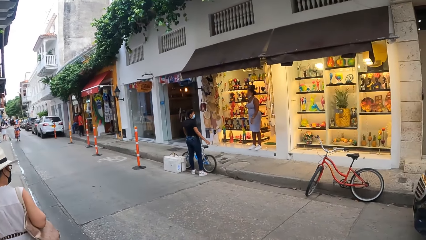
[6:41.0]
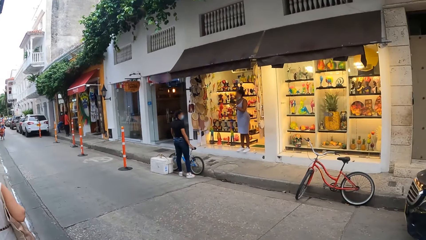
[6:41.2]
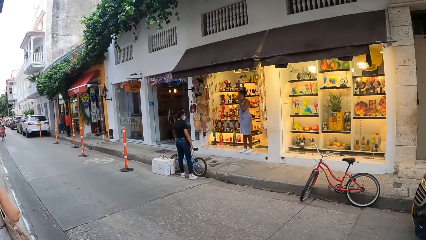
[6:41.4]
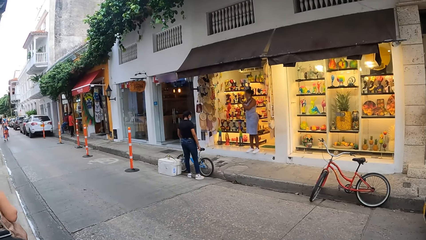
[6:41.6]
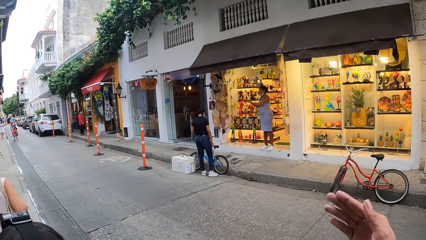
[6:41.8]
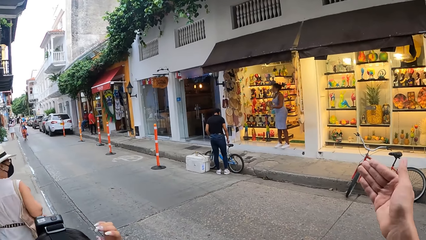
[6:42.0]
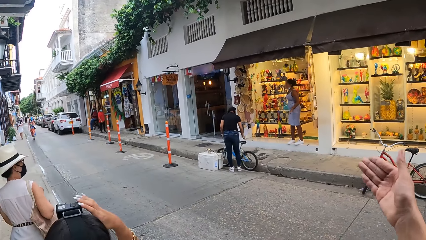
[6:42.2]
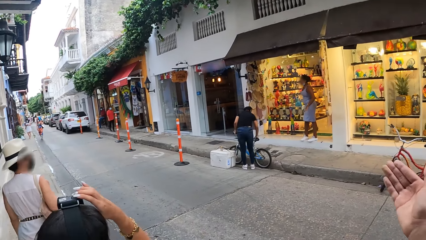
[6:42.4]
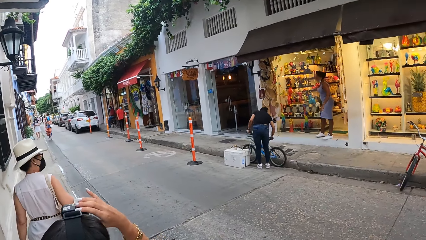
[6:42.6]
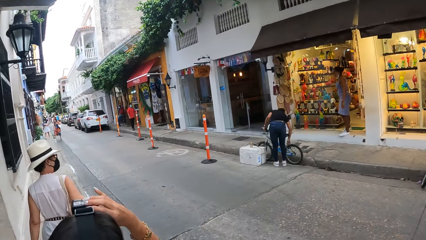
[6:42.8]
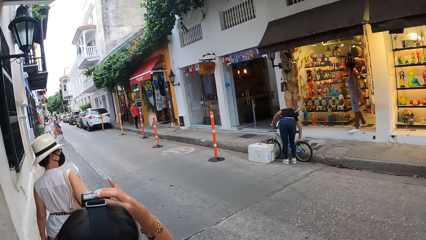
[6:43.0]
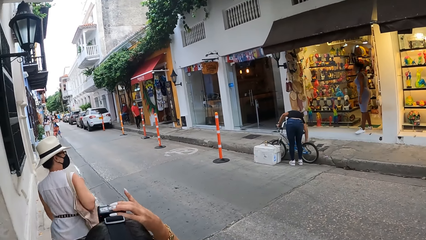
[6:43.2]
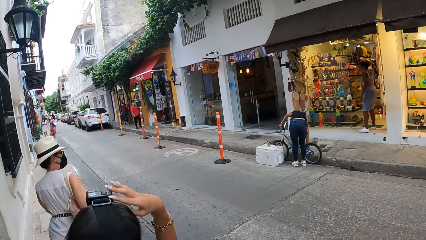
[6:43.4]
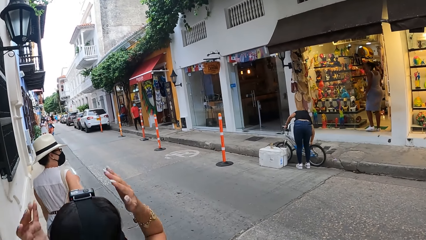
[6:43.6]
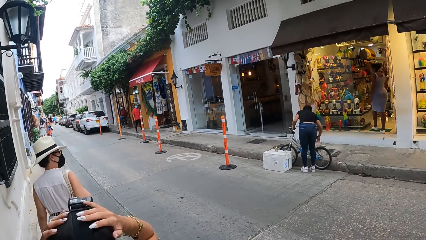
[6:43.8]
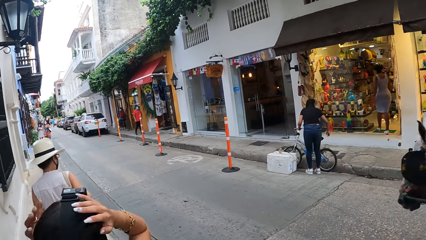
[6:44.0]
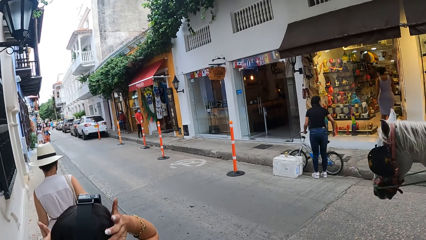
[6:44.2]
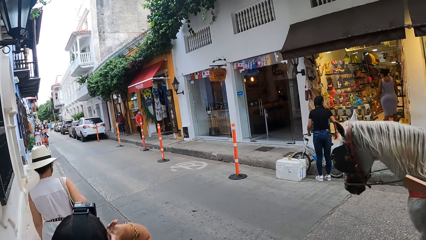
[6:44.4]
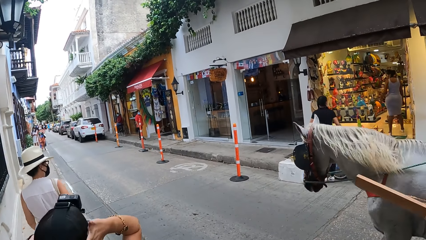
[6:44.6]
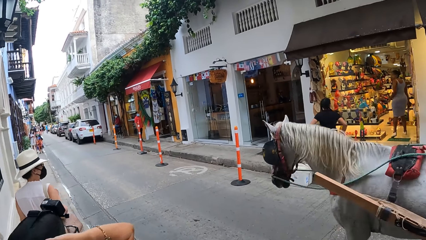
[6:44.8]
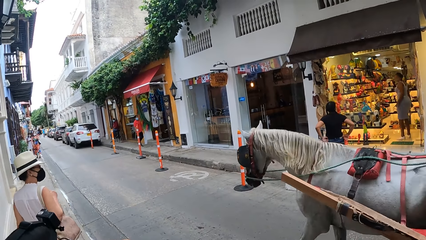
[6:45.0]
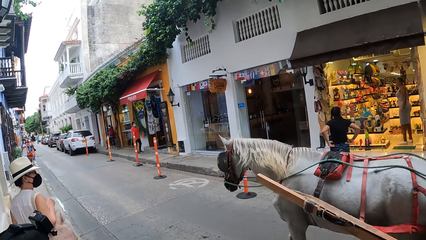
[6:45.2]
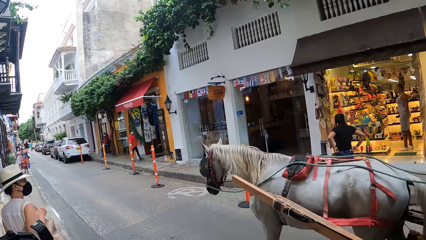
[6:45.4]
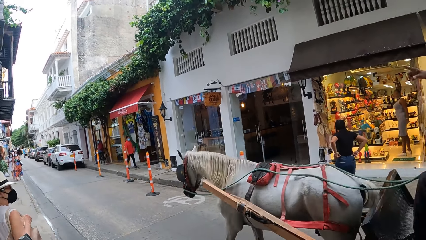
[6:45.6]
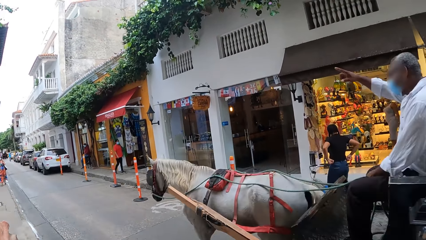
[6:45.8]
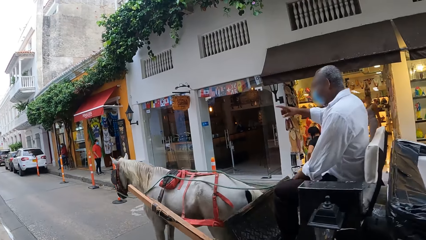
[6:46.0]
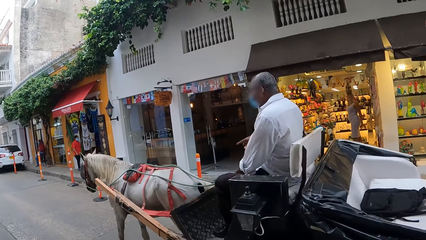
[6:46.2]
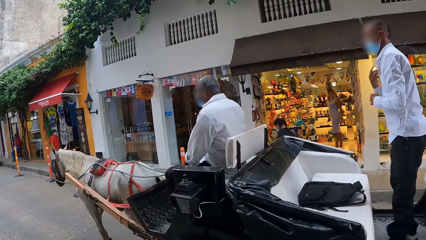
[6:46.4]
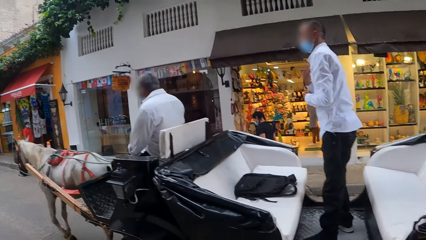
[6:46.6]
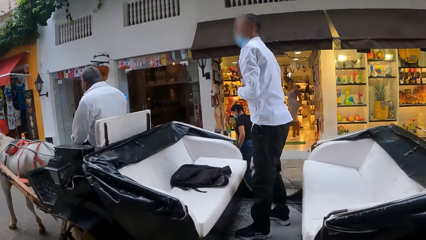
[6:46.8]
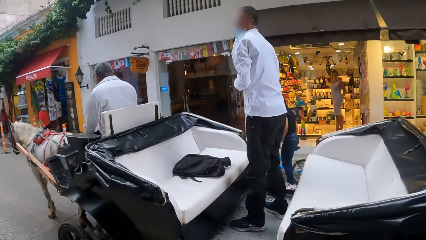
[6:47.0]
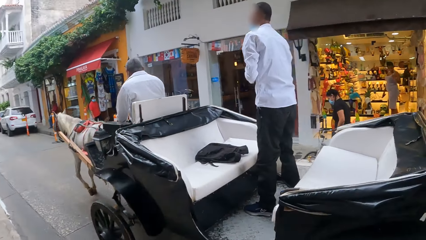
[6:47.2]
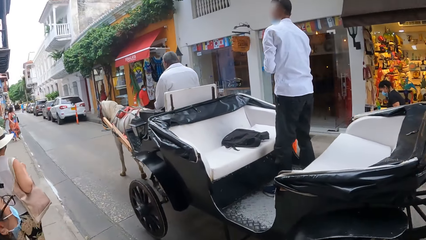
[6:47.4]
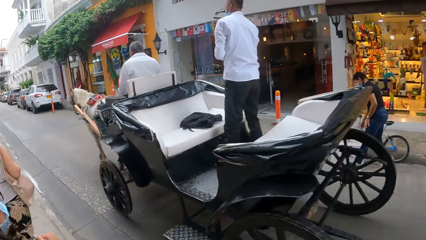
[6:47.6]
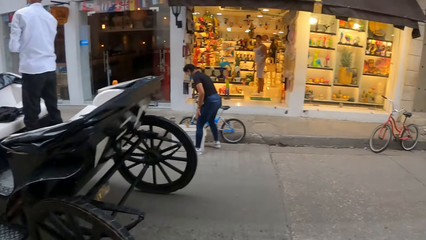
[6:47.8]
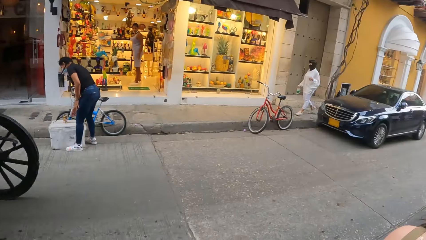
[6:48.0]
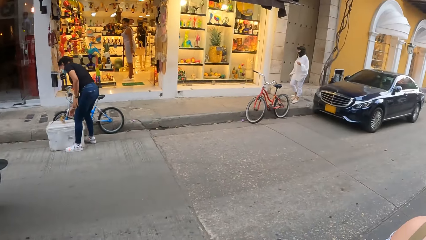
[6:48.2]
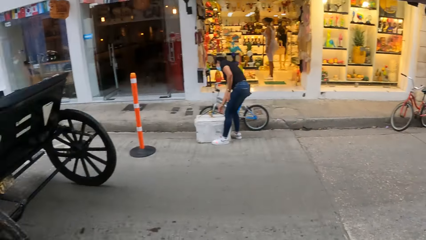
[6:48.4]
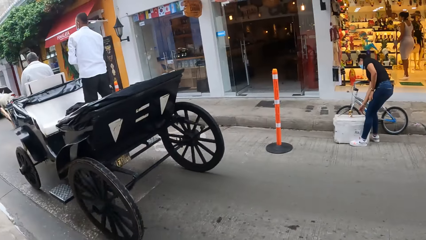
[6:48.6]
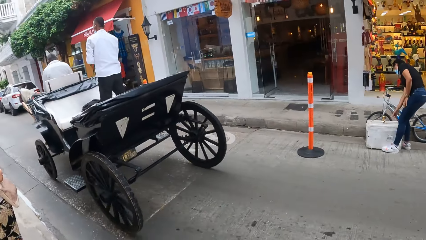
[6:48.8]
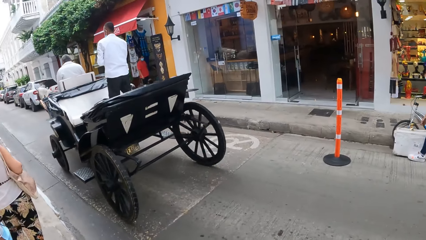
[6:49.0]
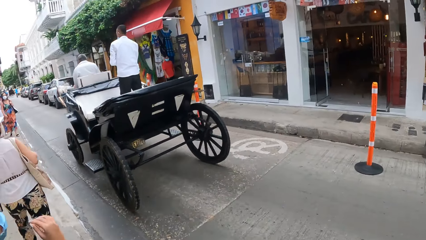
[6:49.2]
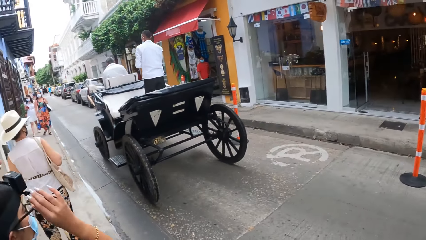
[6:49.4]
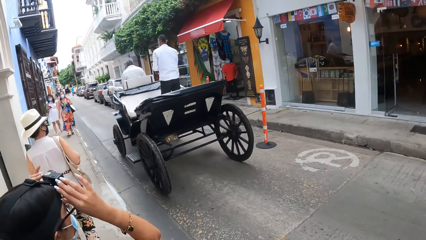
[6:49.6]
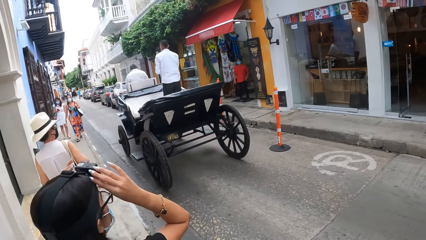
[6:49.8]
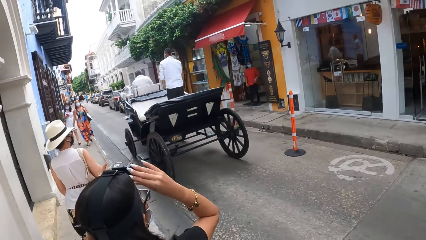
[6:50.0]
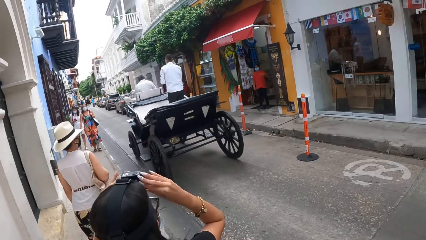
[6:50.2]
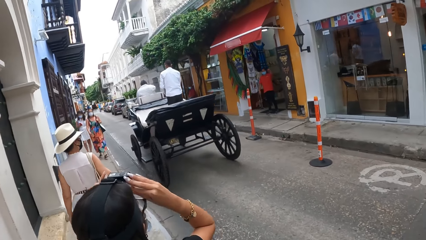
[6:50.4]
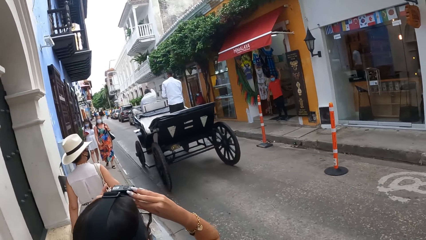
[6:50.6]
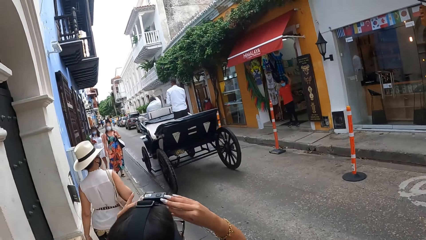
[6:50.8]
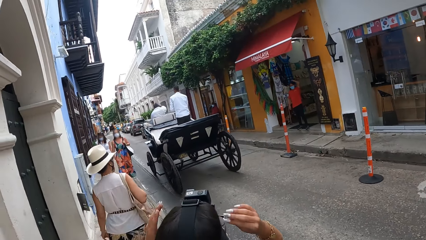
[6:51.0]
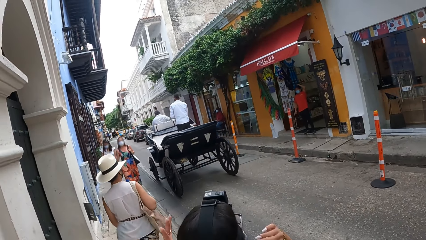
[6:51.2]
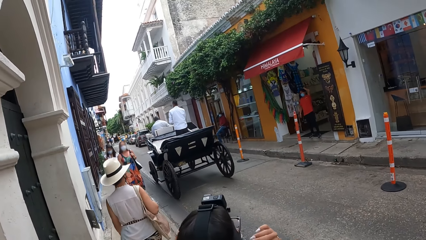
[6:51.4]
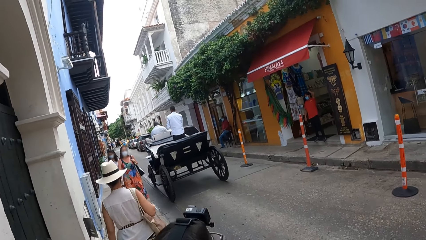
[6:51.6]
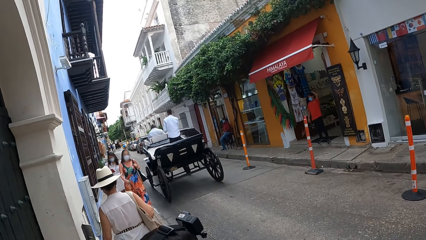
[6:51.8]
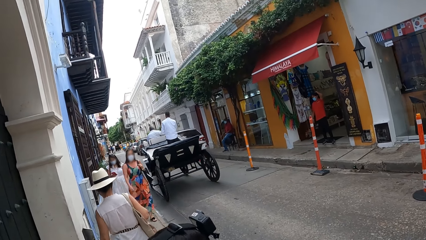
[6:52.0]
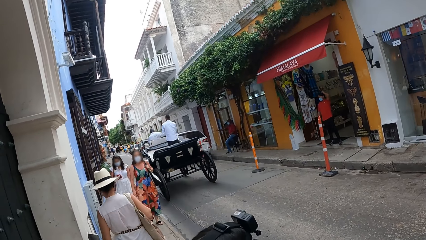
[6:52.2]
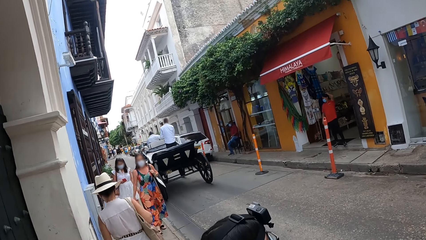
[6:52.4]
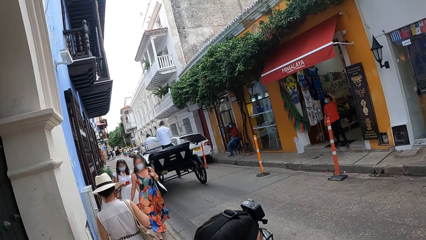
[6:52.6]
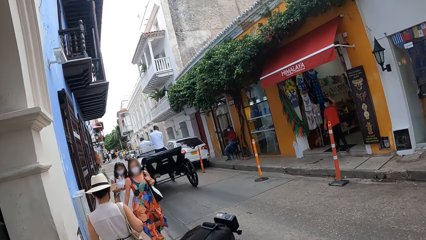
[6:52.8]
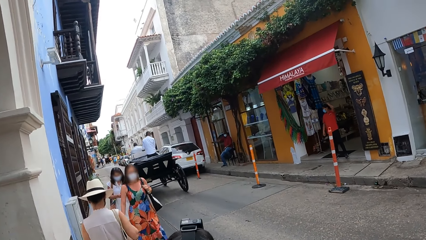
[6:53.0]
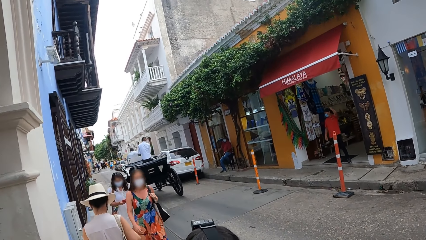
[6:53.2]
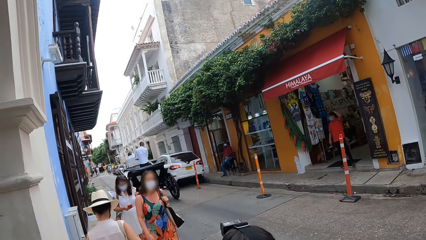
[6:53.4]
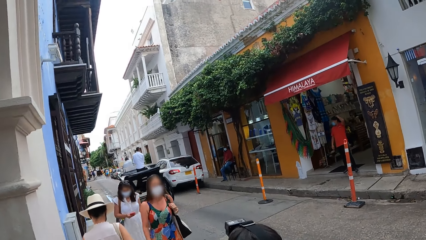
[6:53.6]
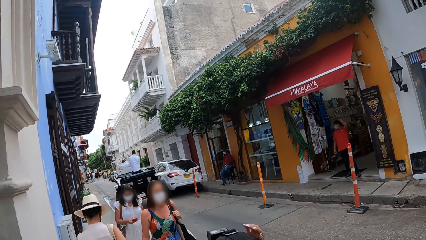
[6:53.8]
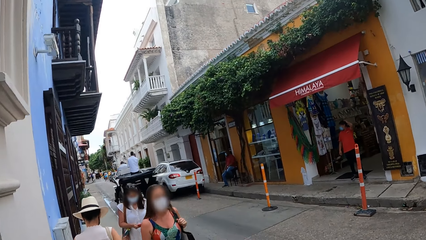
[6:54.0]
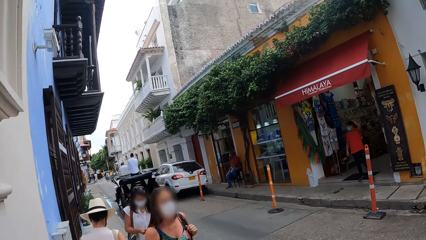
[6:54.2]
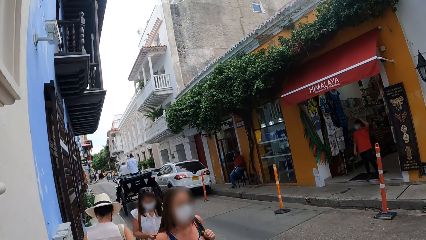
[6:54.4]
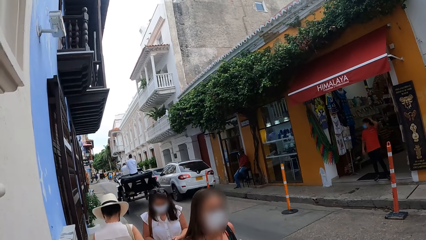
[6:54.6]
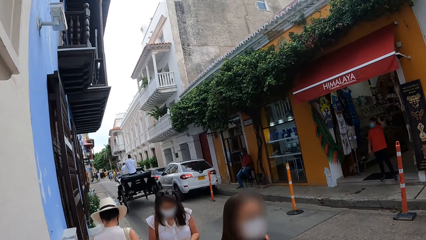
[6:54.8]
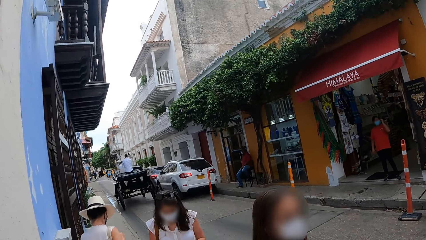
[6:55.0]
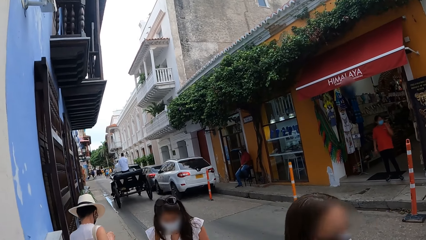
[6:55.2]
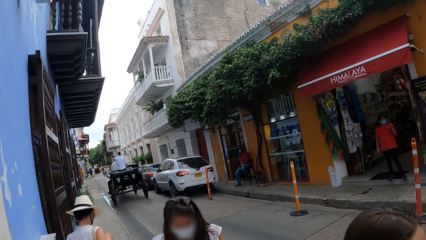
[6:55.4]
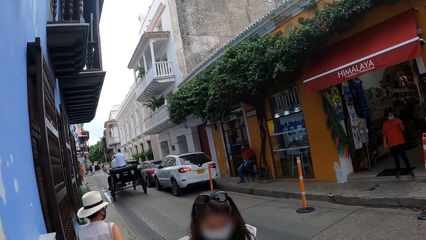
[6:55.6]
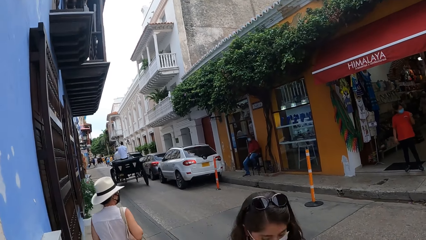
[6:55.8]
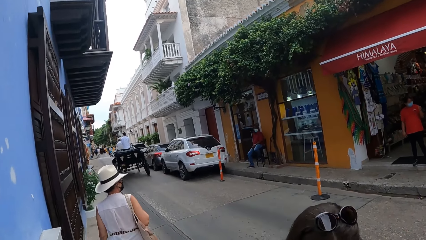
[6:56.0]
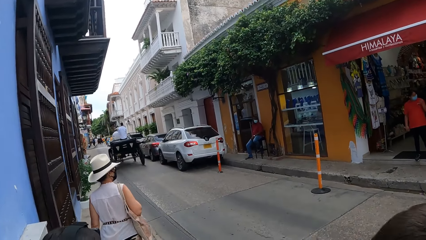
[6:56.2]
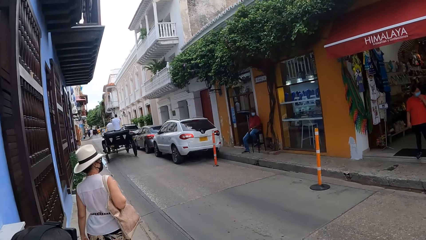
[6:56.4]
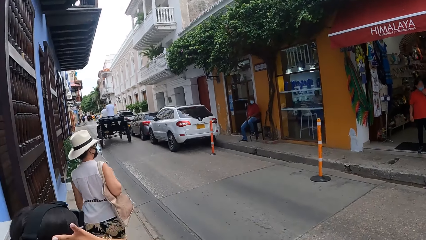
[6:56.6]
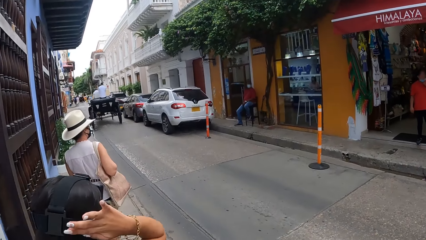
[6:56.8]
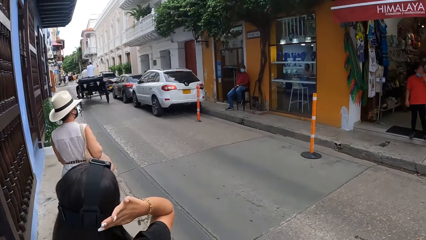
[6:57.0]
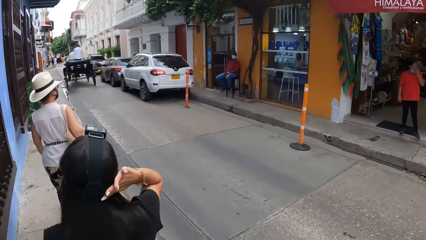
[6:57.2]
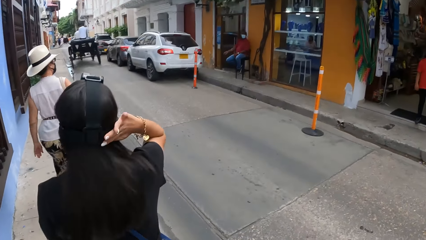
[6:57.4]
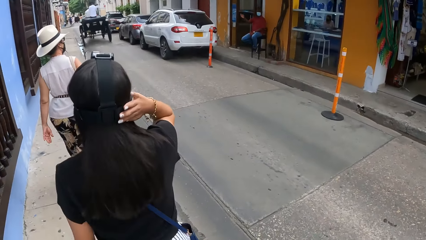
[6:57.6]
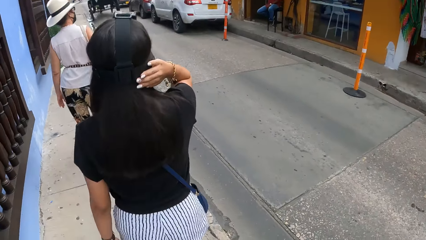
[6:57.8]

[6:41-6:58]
A person adjusts the camera and walks around. The camera wearer looks around. They walk around.
